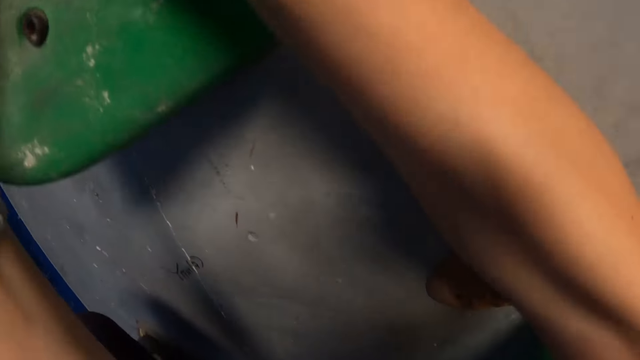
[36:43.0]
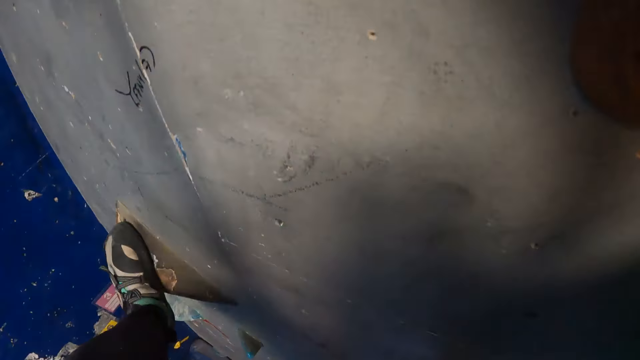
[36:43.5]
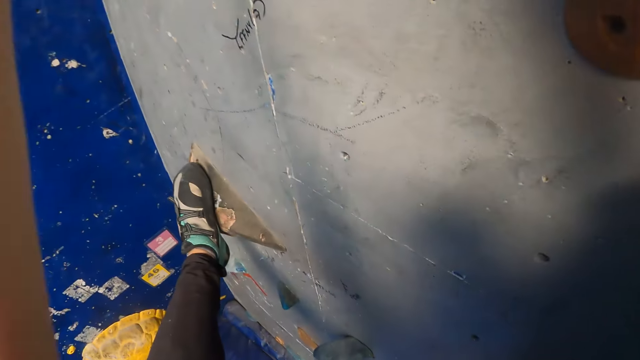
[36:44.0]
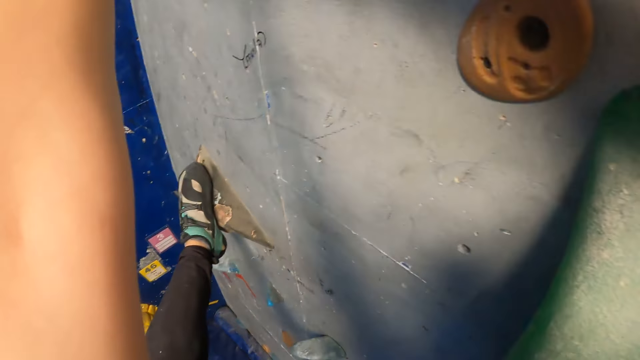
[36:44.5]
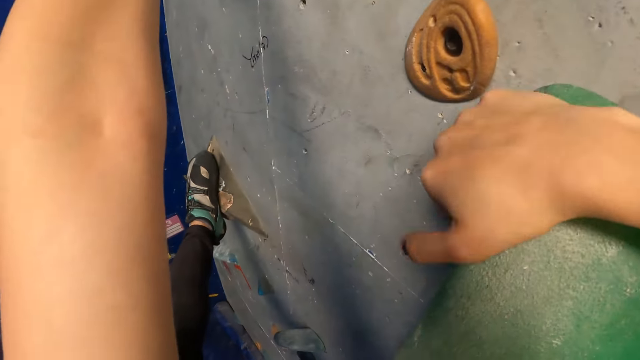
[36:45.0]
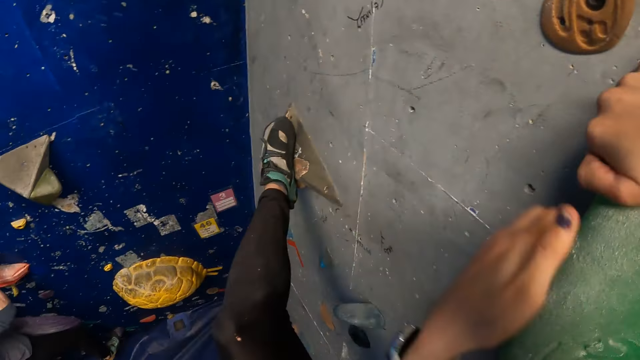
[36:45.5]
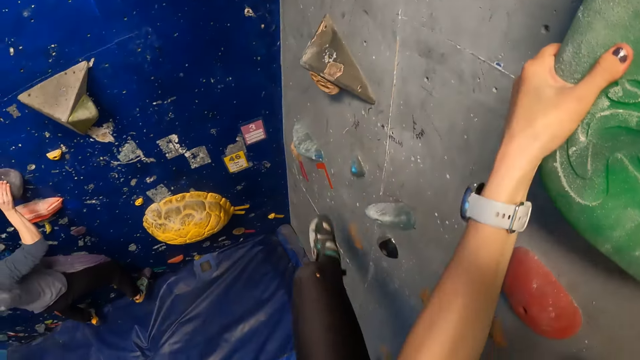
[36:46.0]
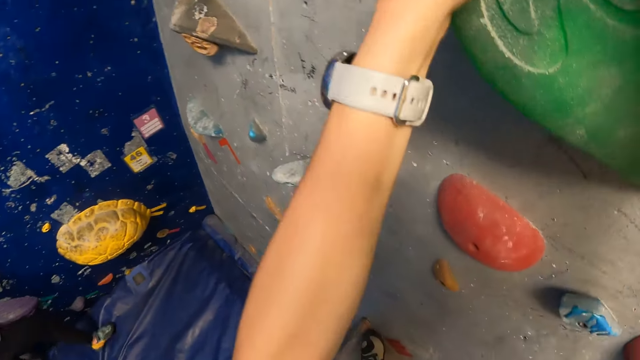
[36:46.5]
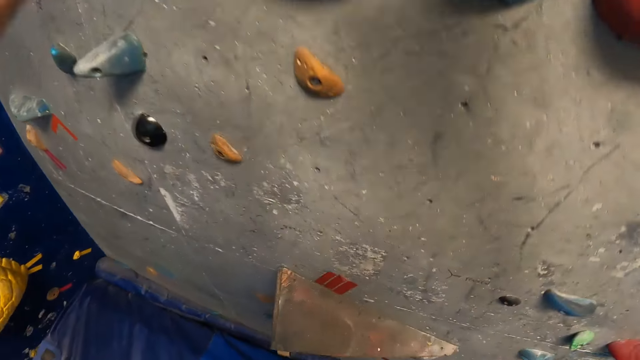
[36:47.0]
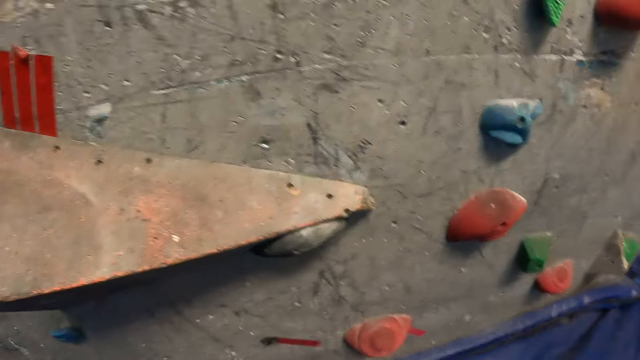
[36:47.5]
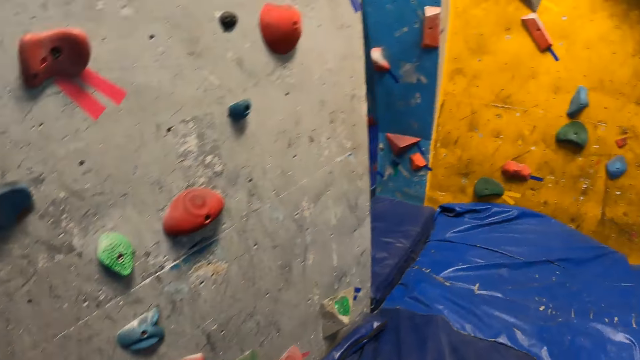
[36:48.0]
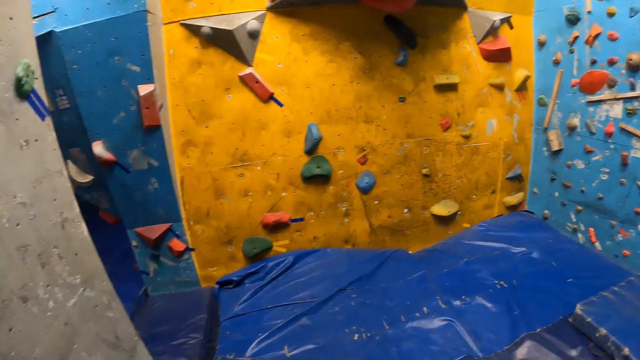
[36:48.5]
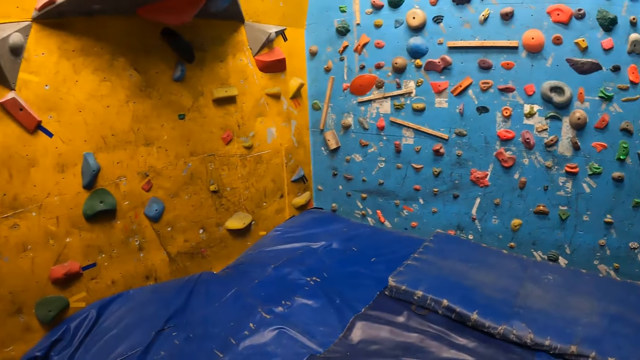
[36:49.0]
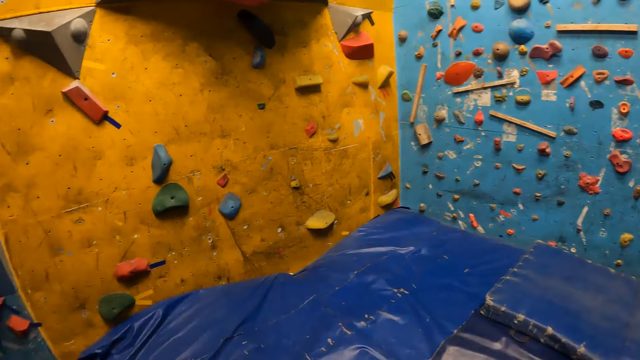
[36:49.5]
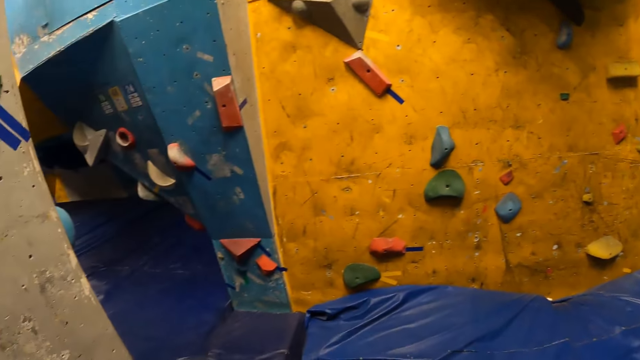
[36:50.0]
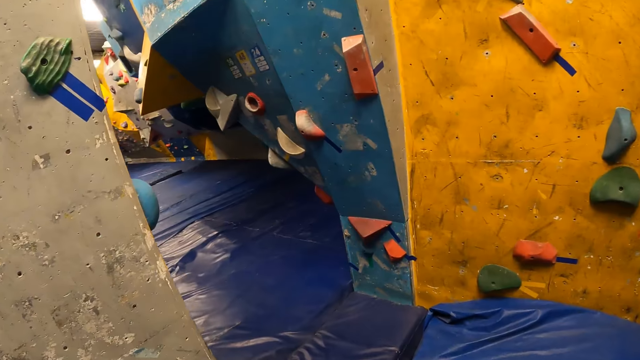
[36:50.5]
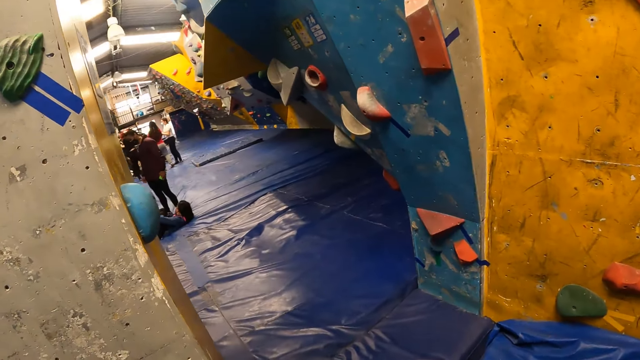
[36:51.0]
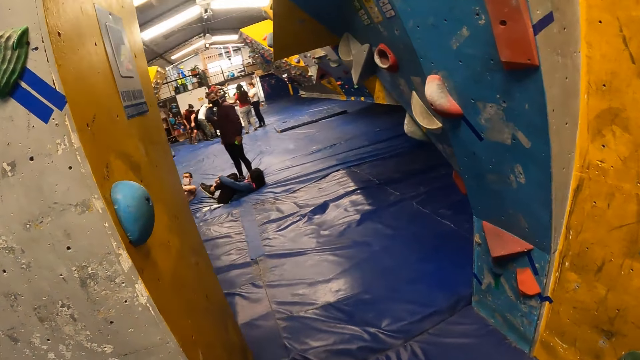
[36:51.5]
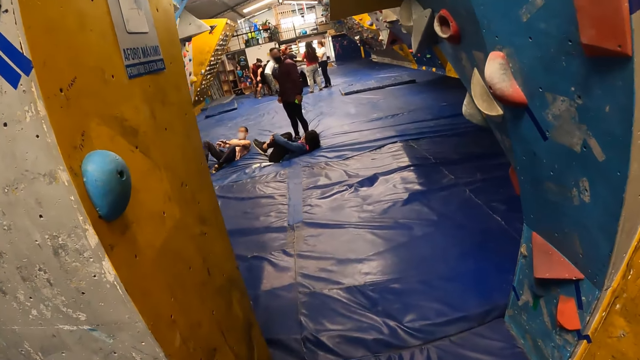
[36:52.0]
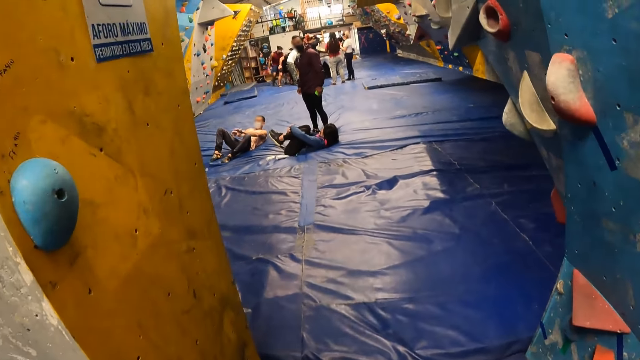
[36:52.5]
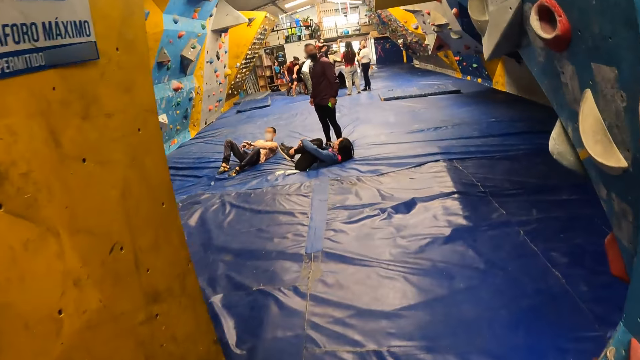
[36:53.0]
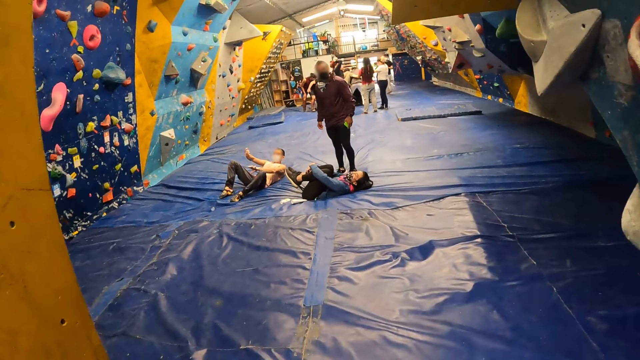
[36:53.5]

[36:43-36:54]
The camera wearer descends from the bouldering wall with both hands. She jumps. She lands on the floor on her feet. She walks.

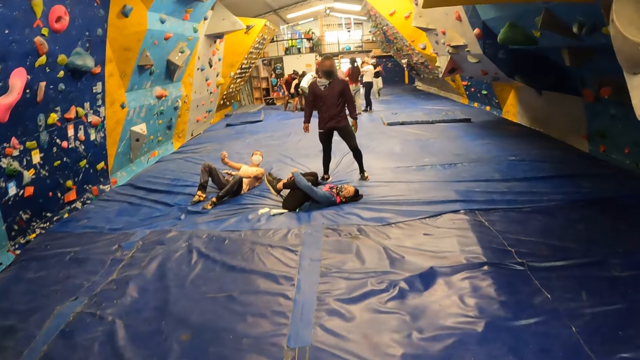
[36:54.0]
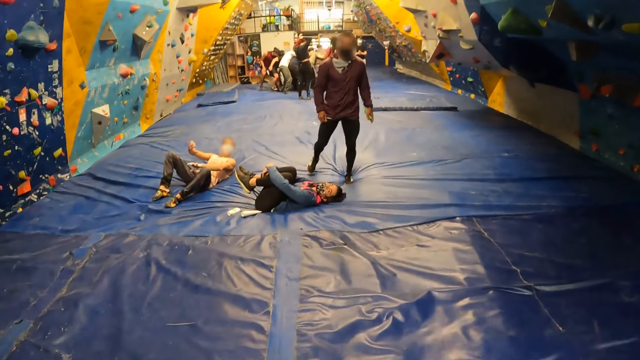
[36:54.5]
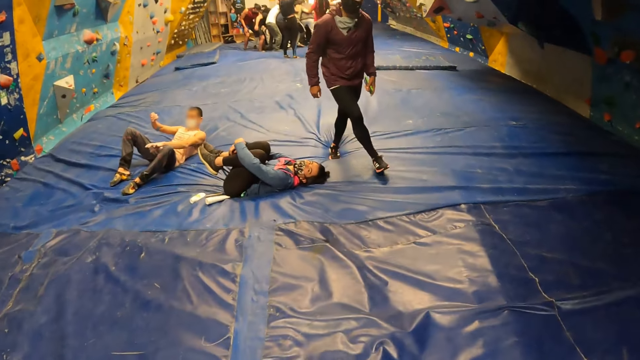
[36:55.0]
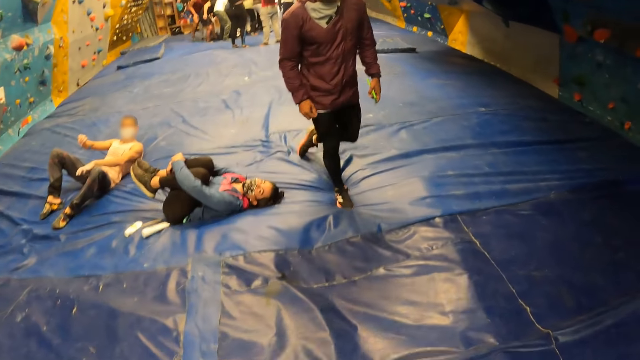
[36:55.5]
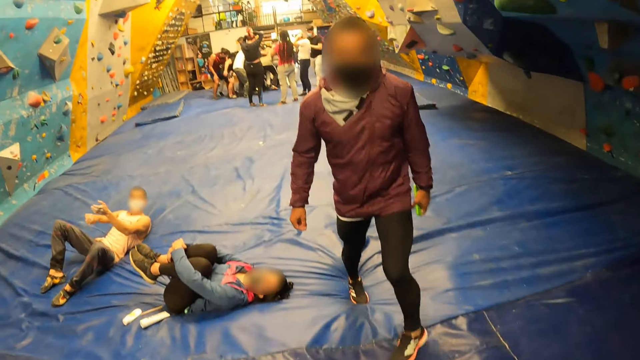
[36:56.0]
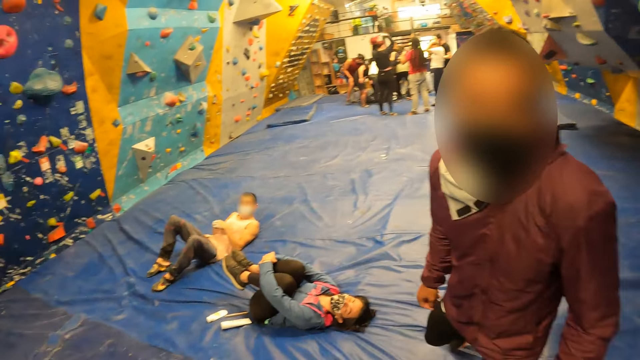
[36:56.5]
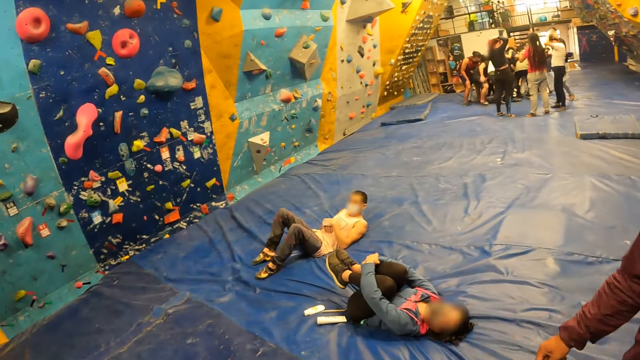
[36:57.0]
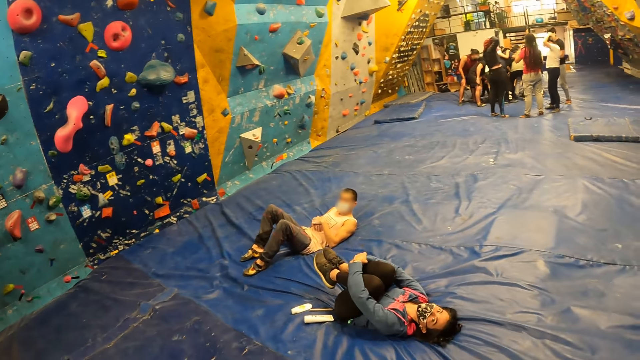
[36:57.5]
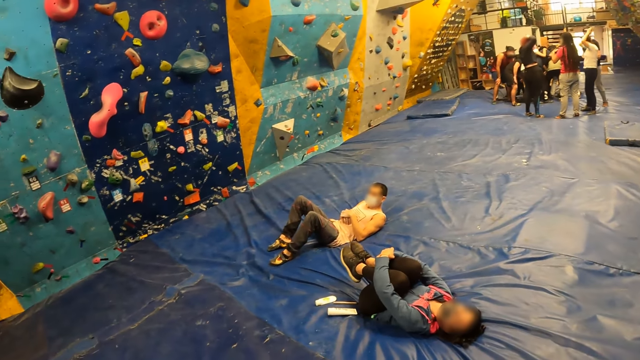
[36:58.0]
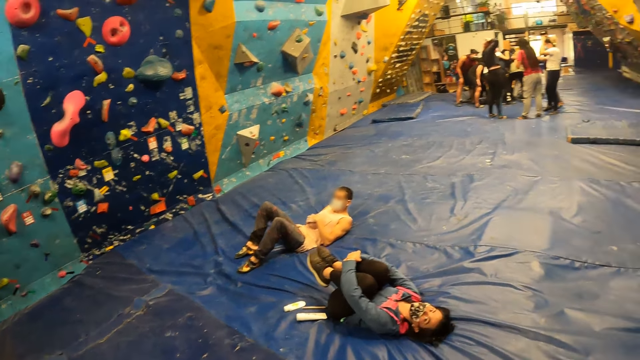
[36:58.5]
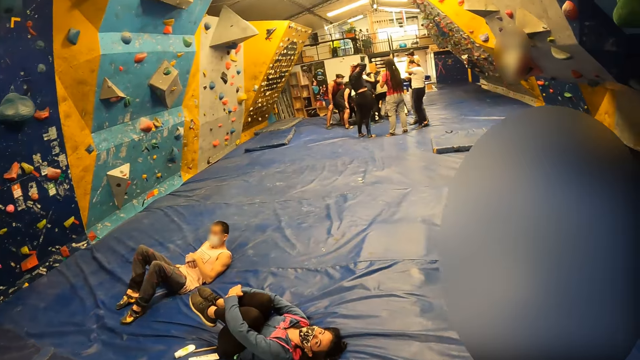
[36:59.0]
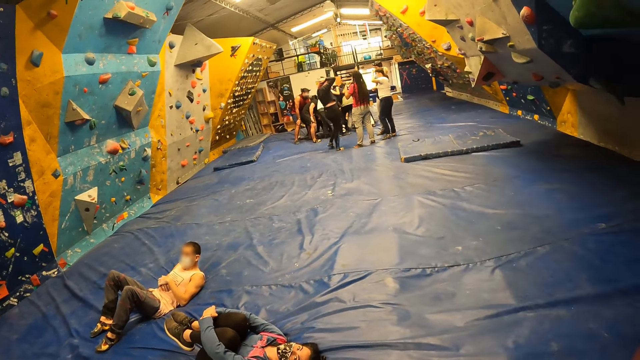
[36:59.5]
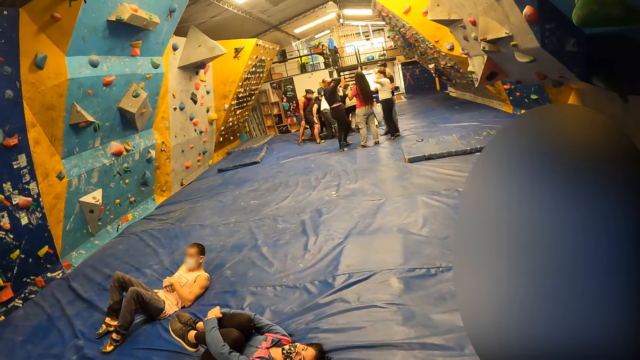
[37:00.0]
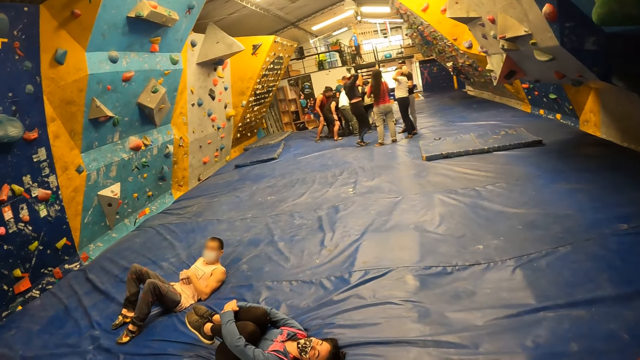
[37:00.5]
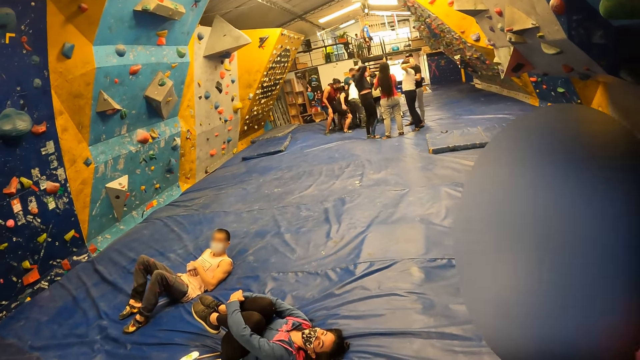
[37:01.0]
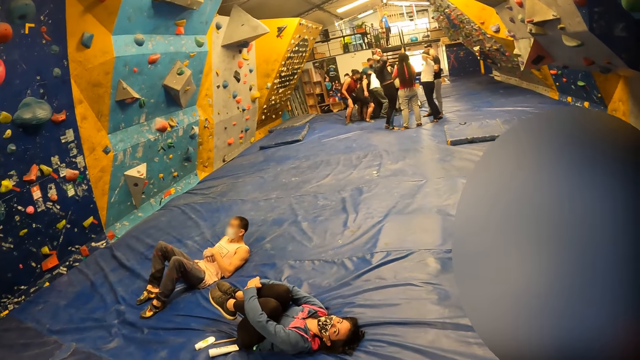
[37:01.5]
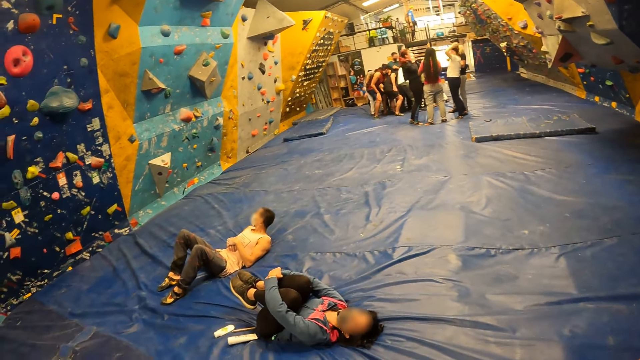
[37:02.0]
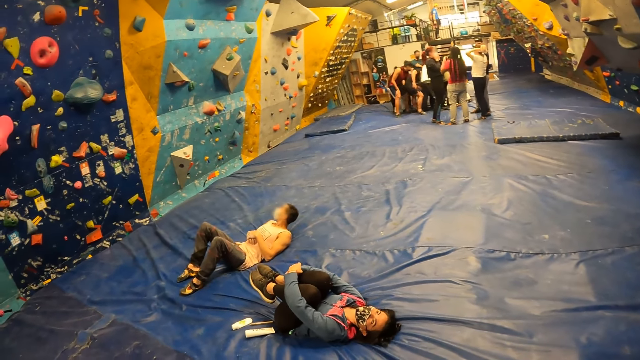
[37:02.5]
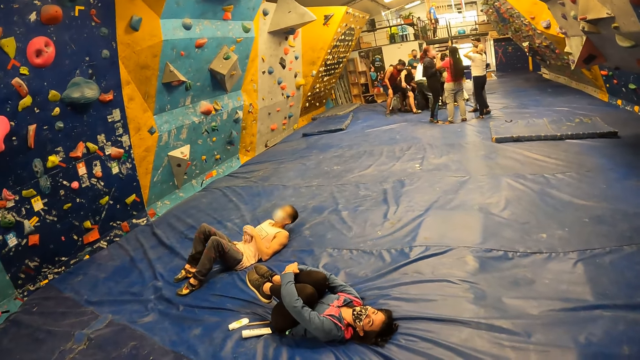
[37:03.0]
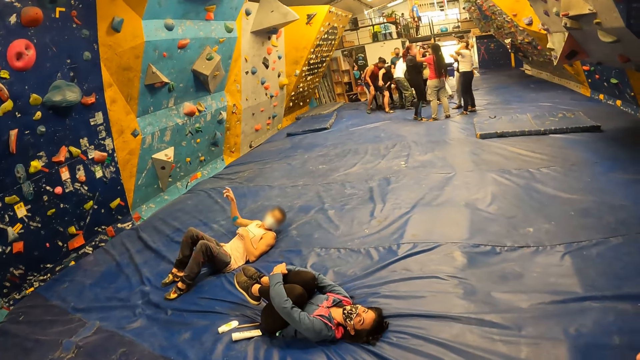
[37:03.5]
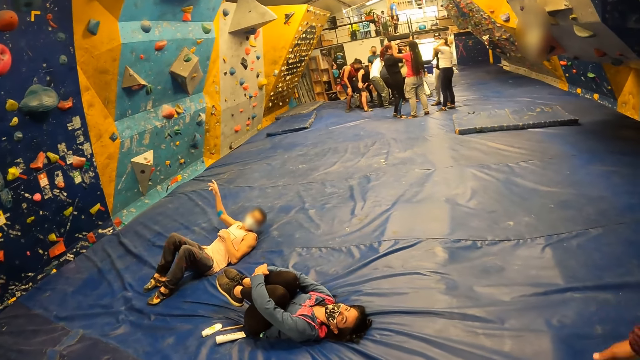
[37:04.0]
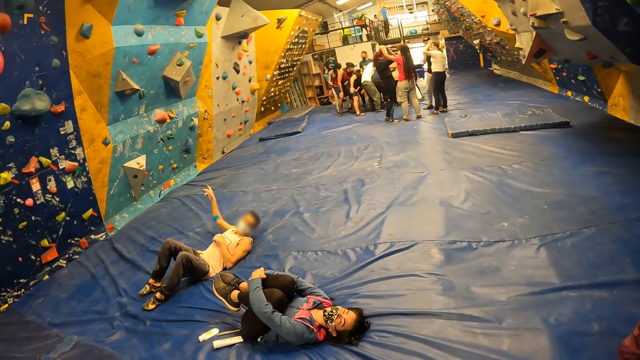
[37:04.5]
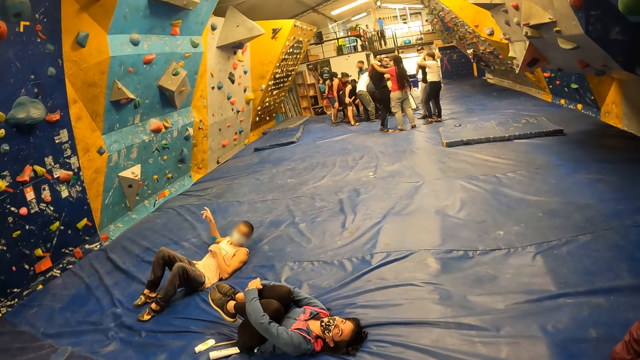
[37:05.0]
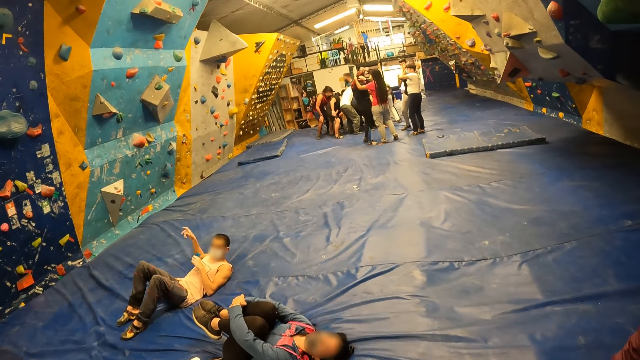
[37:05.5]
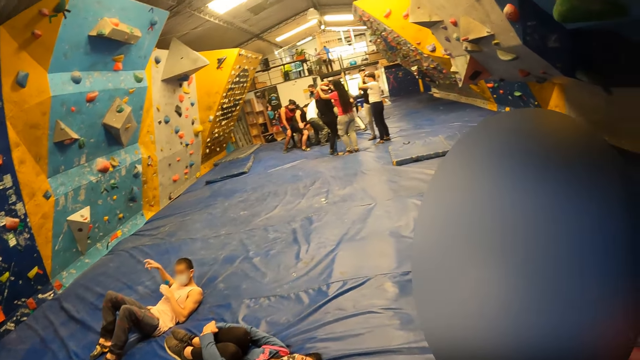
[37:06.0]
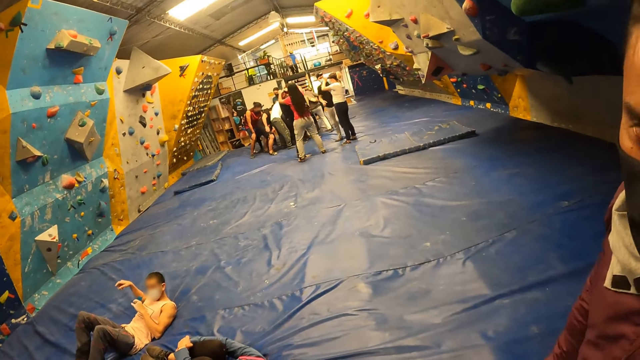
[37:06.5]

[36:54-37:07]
The camera wearer interacts with a man. They look around.
